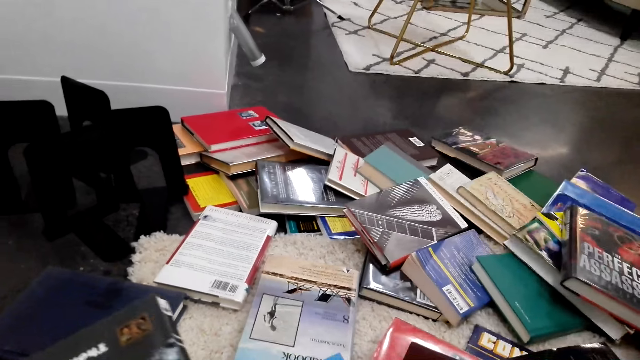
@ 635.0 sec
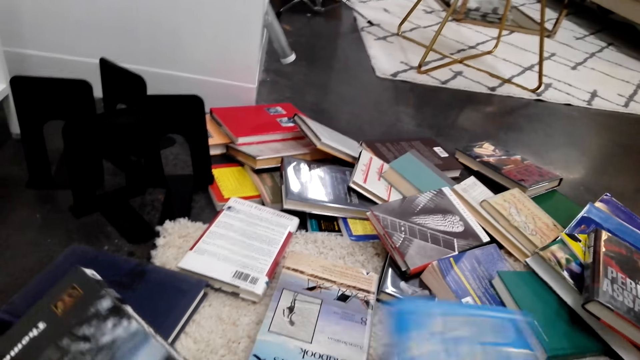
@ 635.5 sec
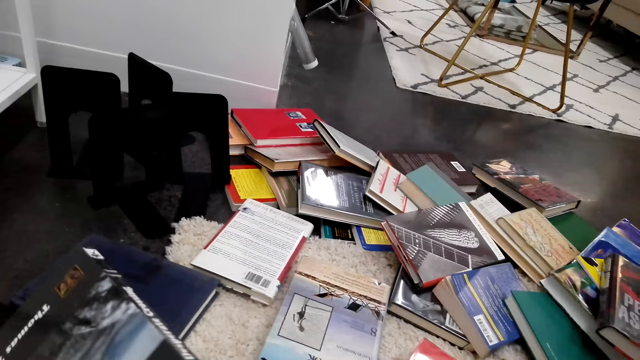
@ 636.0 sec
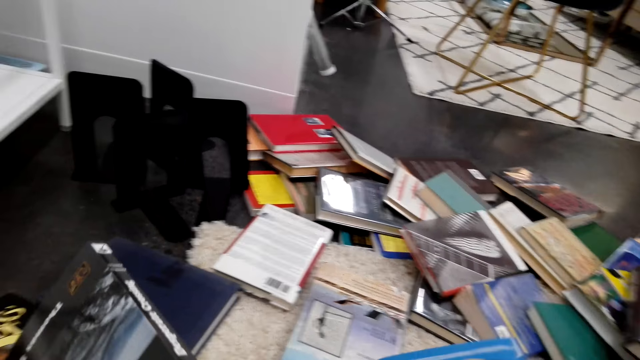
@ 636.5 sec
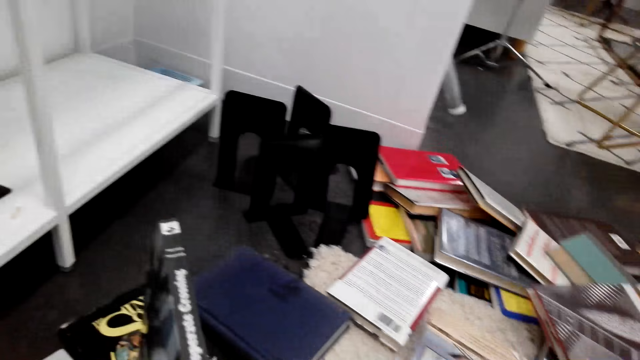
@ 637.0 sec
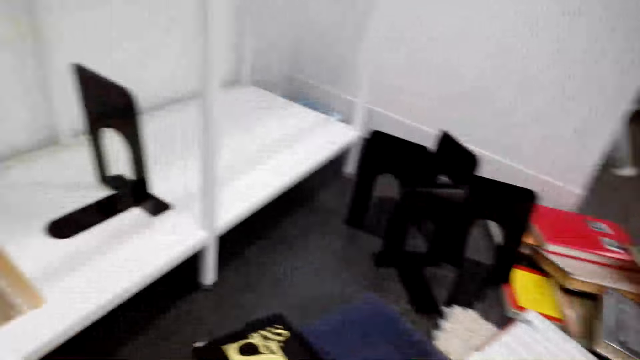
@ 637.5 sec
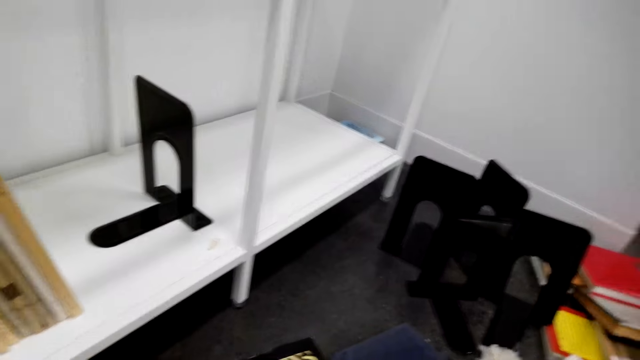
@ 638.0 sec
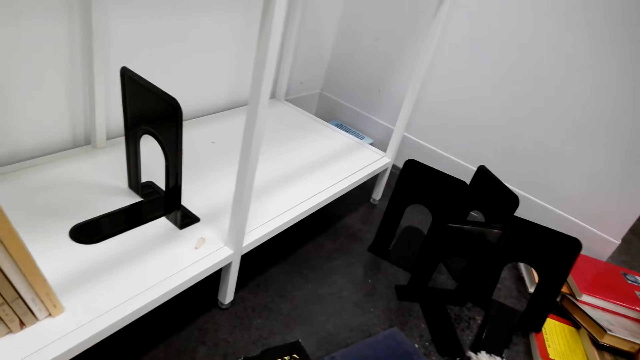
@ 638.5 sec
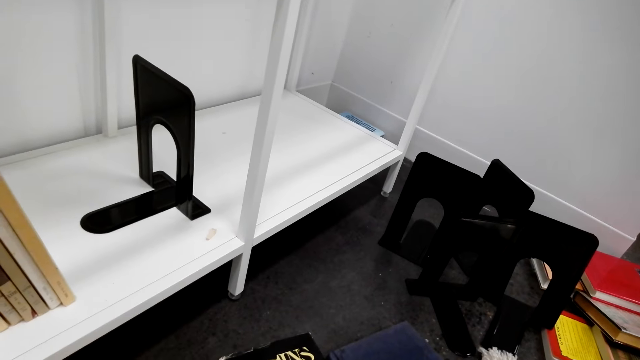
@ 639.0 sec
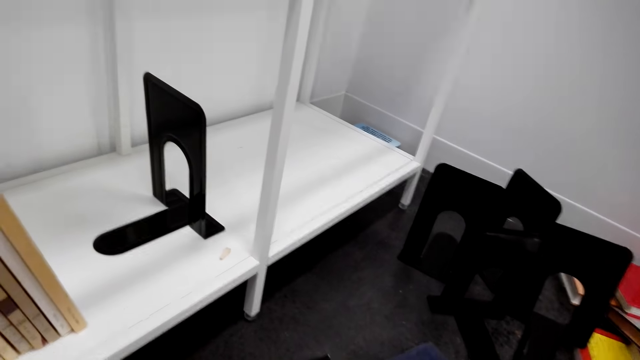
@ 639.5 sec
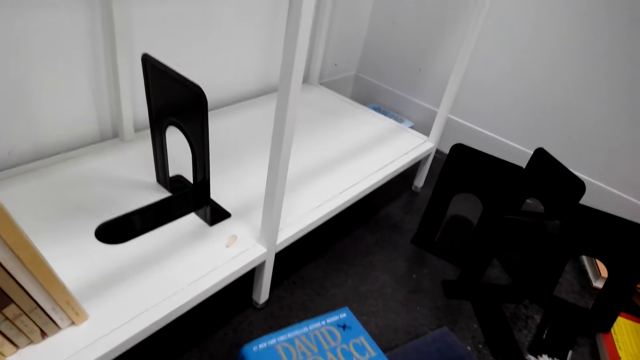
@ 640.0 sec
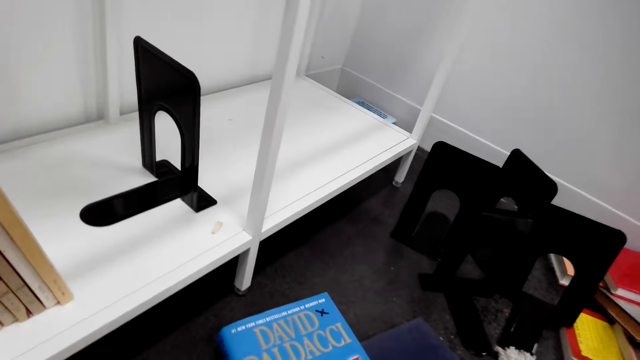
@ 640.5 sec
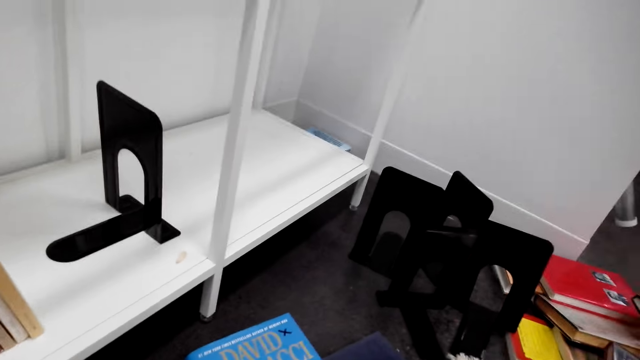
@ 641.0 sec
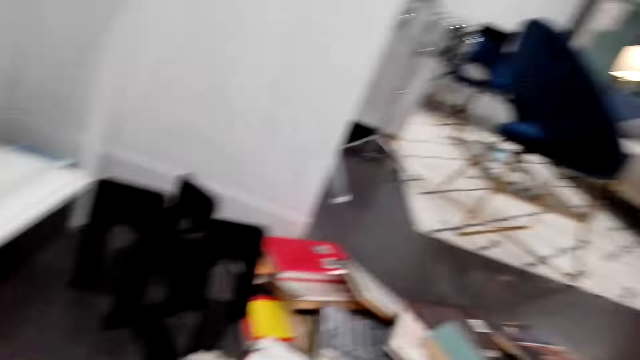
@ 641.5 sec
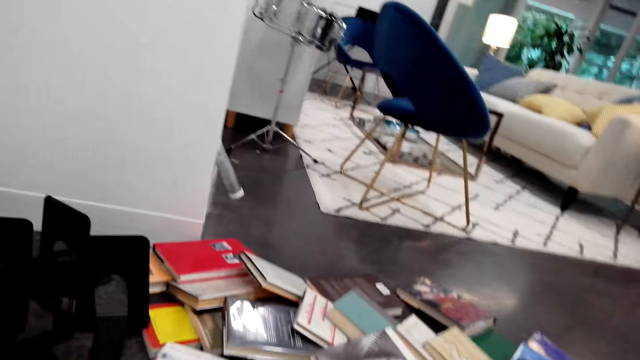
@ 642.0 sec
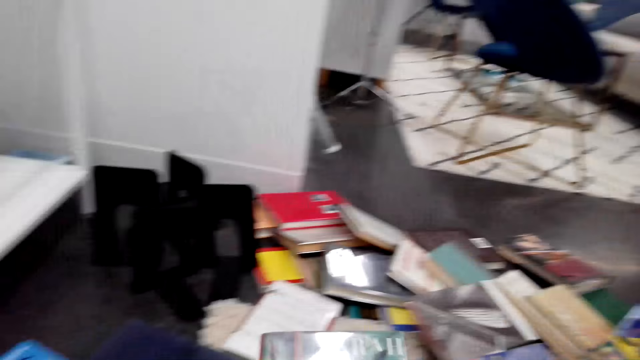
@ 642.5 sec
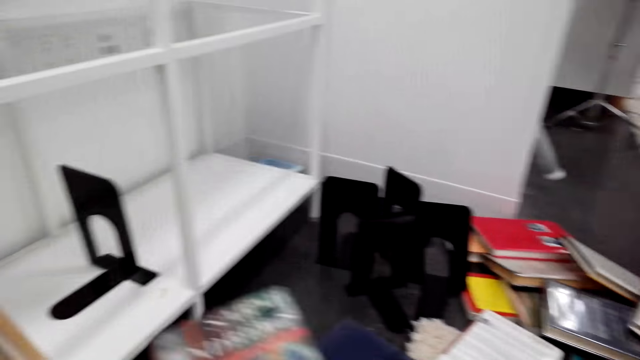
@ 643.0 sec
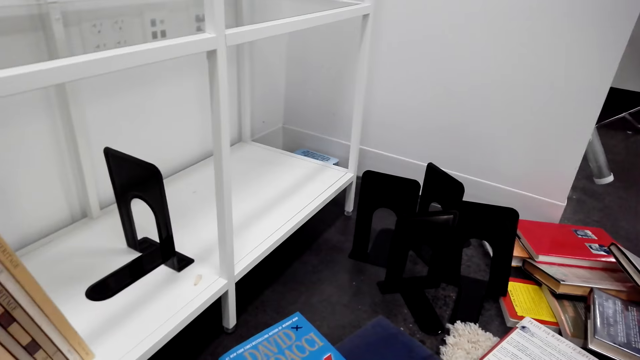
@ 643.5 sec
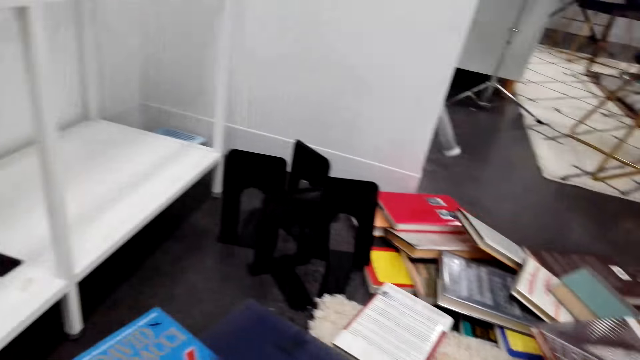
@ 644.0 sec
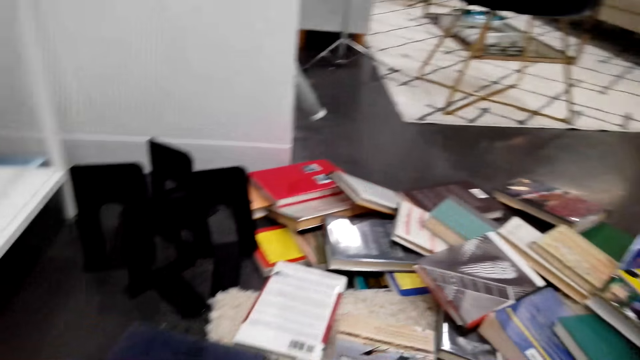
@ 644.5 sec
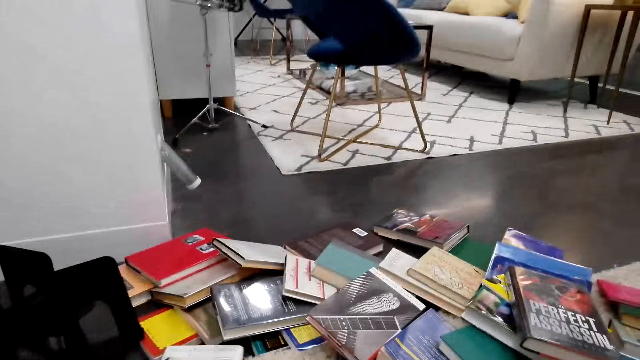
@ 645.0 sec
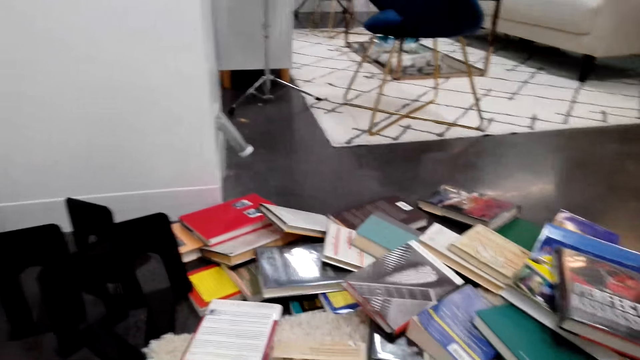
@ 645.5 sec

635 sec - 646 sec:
The camera wearer looks around the shelf. They look around the house floor.

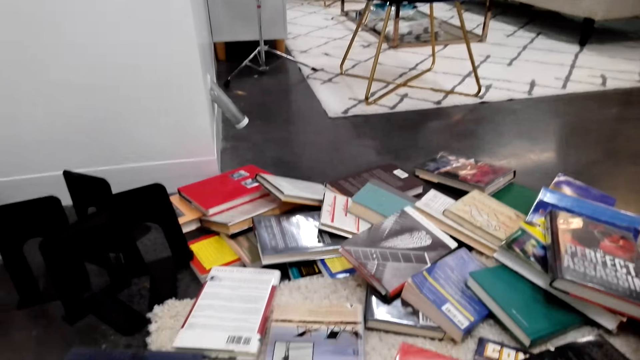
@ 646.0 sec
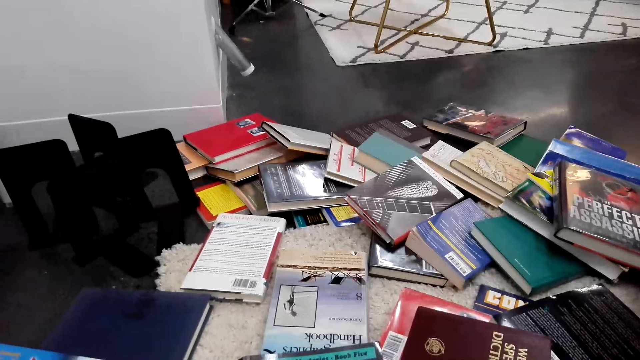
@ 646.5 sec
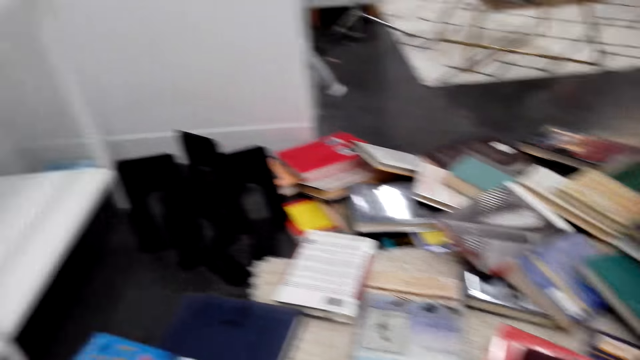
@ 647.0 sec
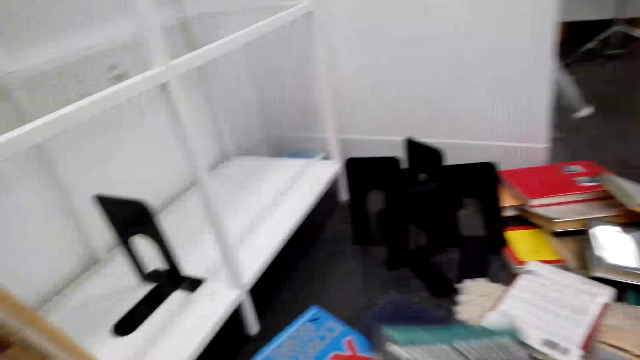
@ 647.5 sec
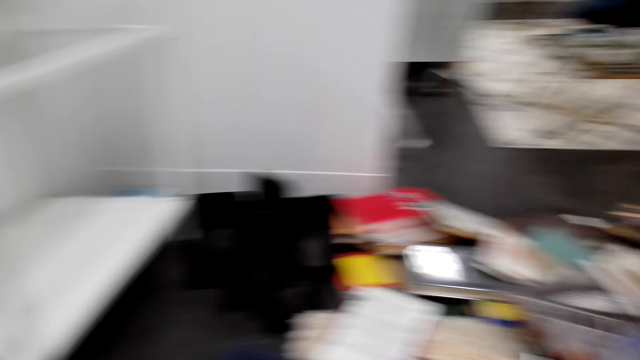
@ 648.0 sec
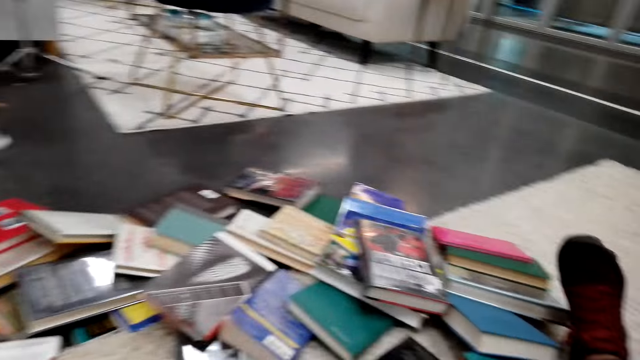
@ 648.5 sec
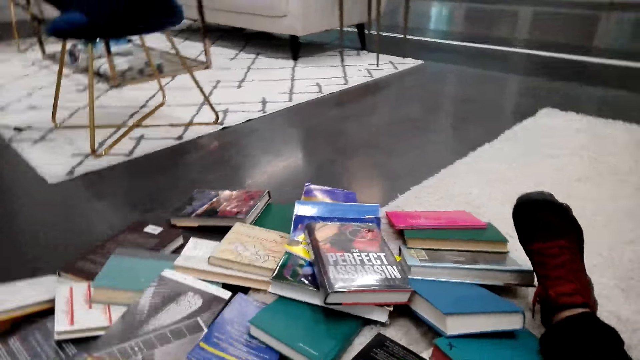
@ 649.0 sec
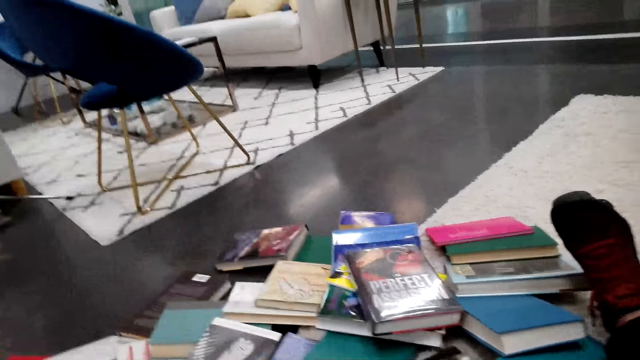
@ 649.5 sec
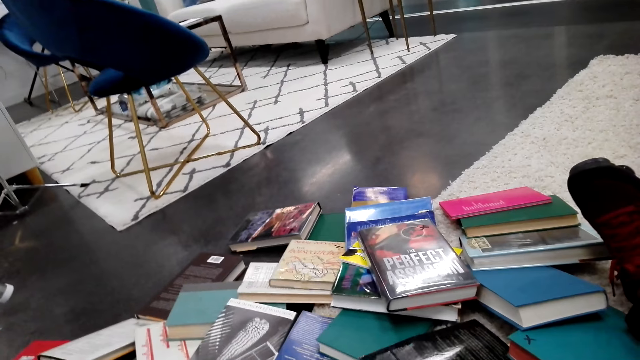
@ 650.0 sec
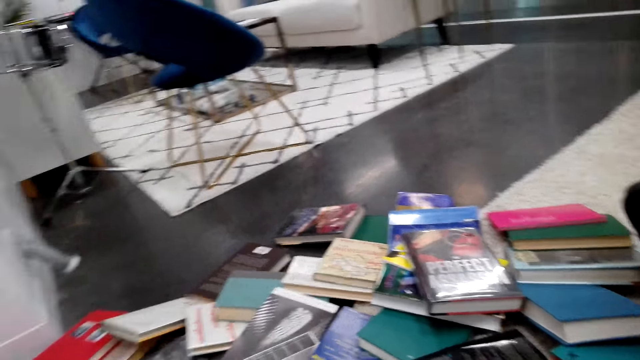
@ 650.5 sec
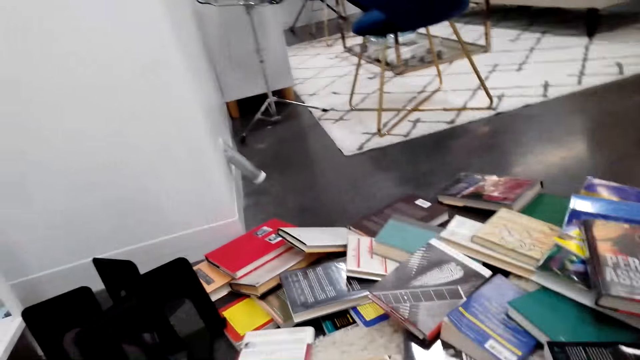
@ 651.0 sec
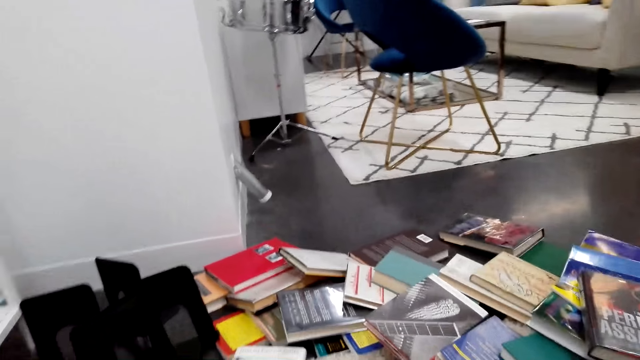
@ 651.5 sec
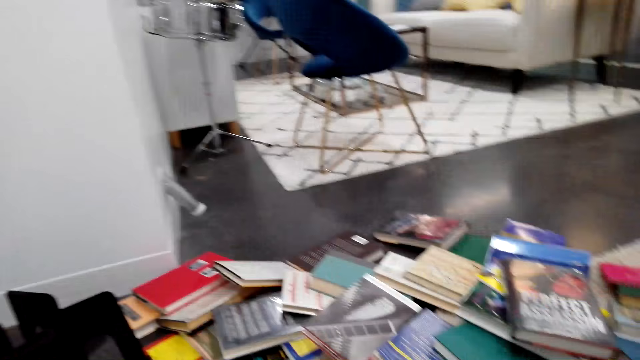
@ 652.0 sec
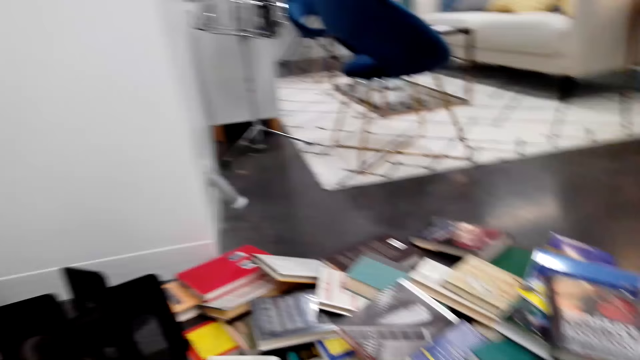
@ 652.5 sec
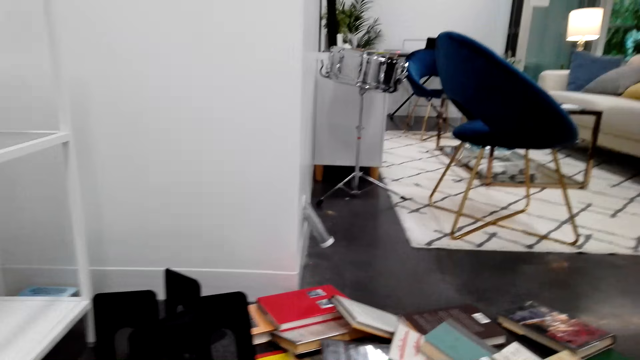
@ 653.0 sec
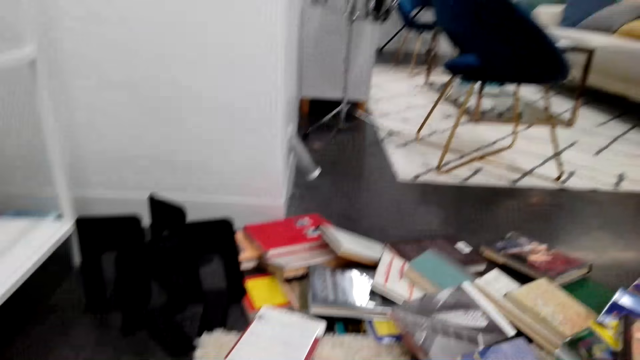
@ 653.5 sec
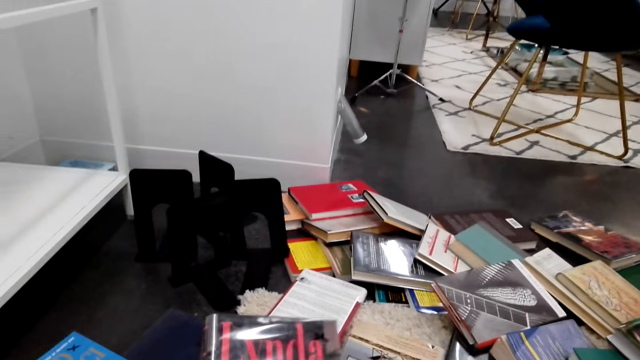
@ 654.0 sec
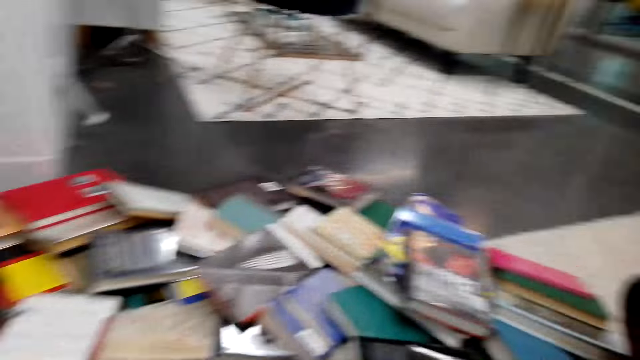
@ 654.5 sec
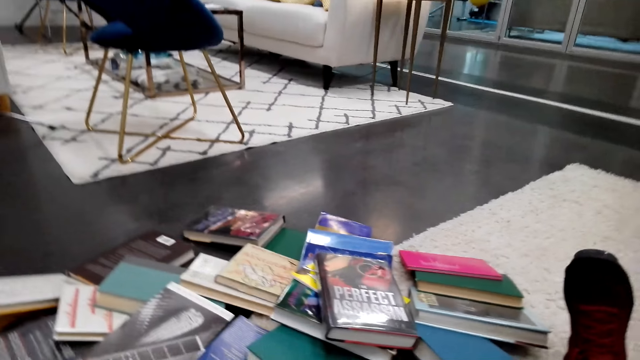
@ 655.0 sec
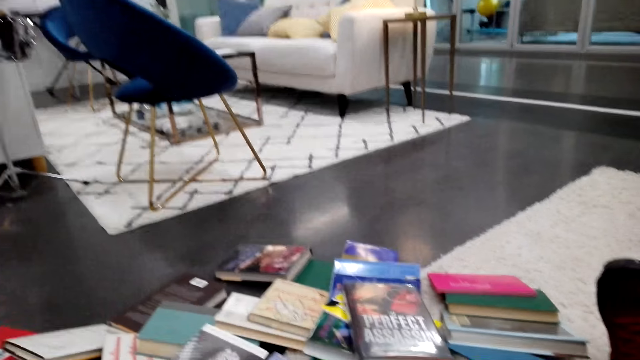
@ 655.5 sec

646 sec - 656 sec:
The camera wearer picks up a book from the floor. They look around the house floor.
